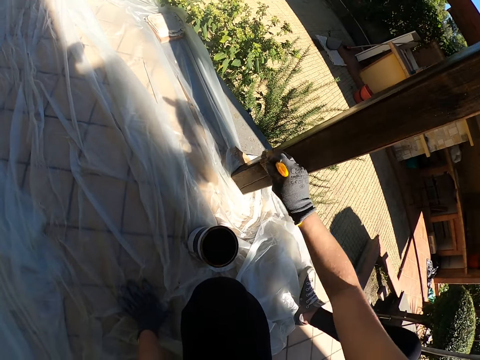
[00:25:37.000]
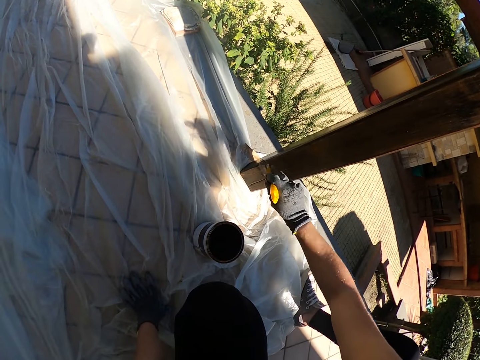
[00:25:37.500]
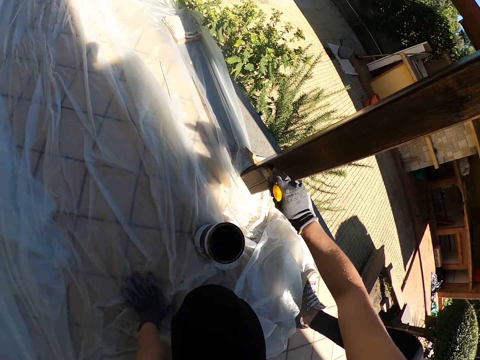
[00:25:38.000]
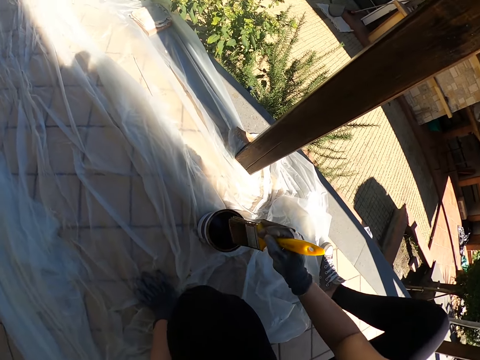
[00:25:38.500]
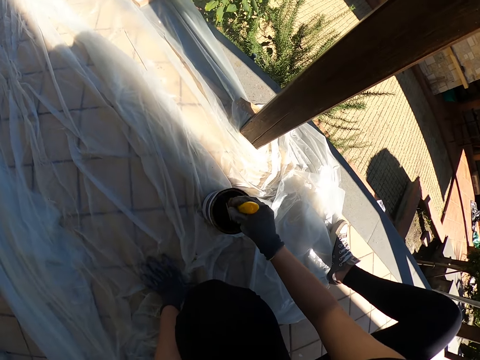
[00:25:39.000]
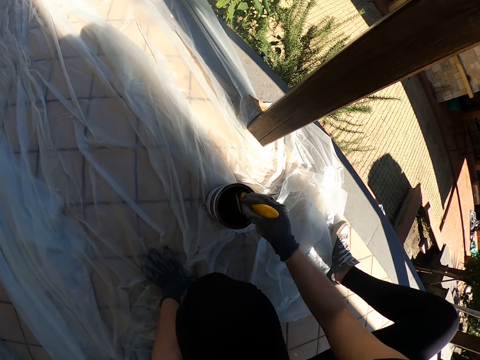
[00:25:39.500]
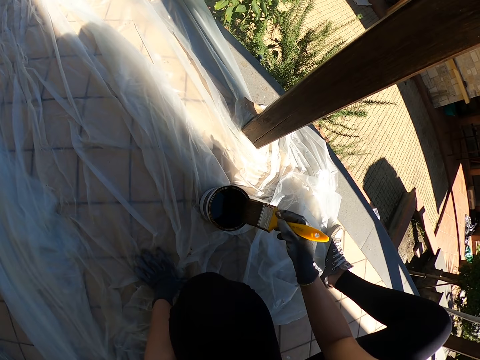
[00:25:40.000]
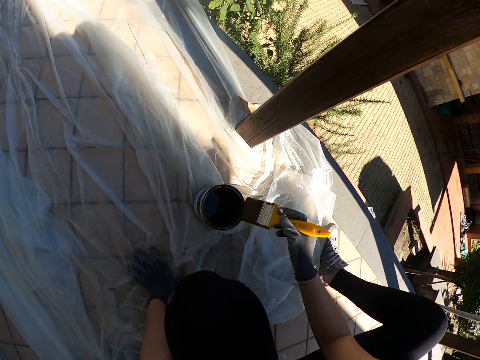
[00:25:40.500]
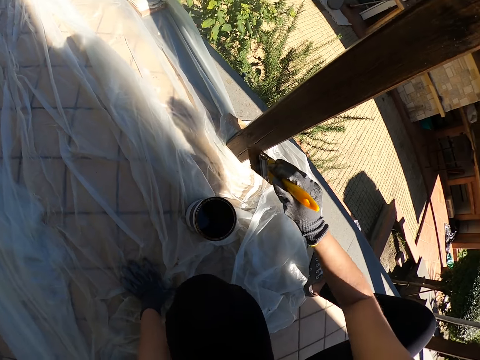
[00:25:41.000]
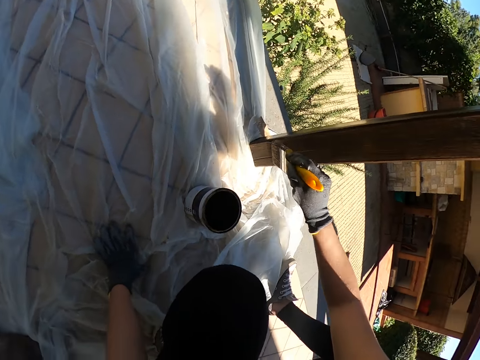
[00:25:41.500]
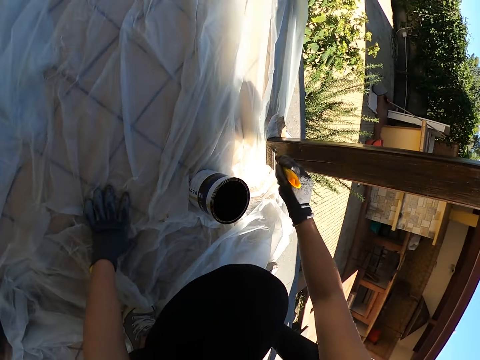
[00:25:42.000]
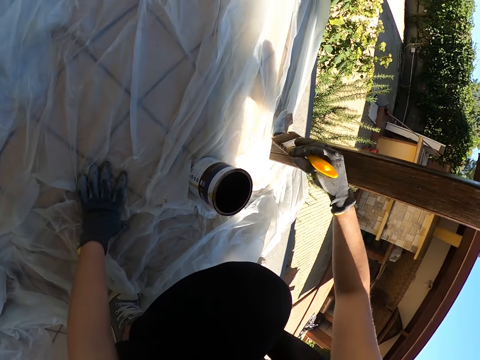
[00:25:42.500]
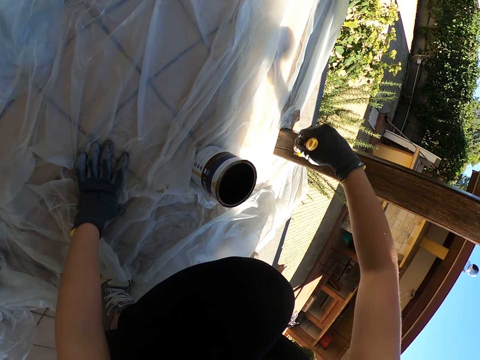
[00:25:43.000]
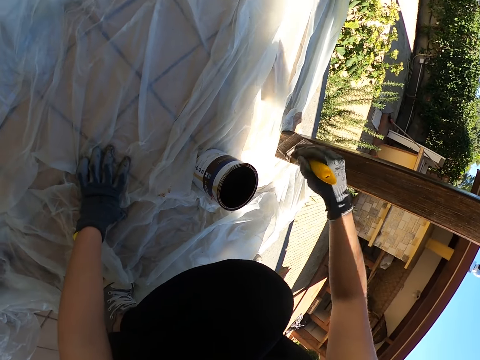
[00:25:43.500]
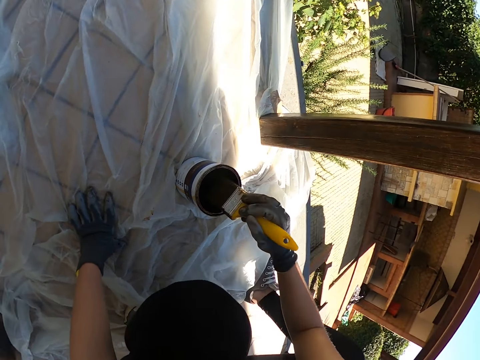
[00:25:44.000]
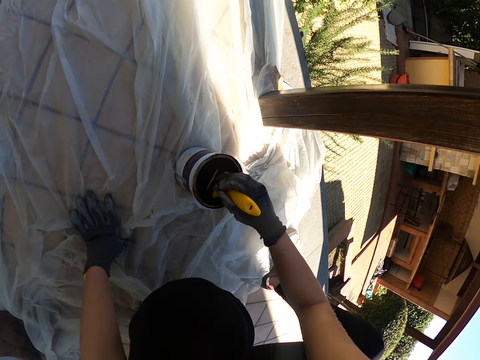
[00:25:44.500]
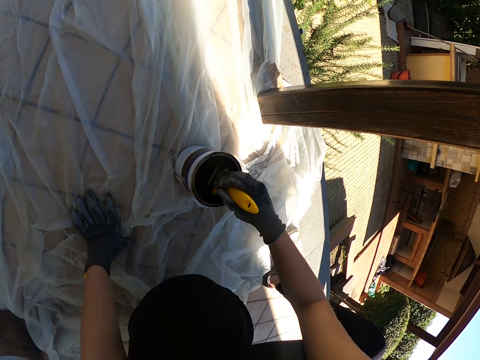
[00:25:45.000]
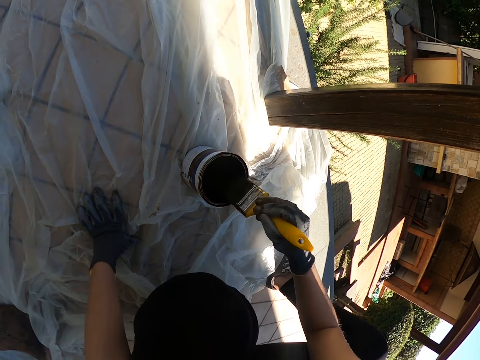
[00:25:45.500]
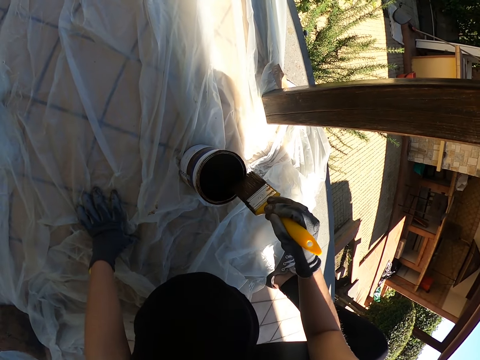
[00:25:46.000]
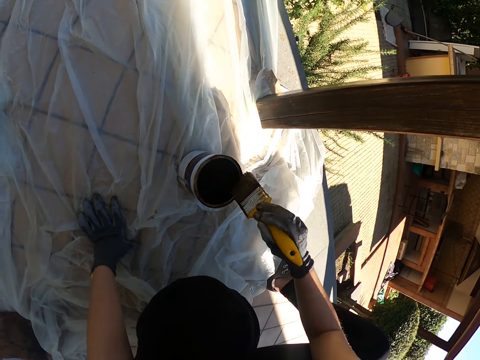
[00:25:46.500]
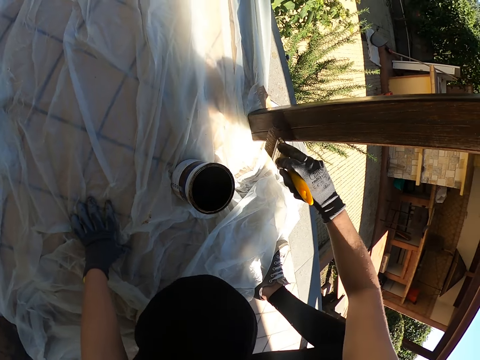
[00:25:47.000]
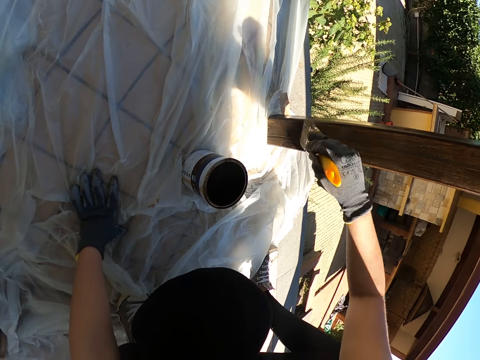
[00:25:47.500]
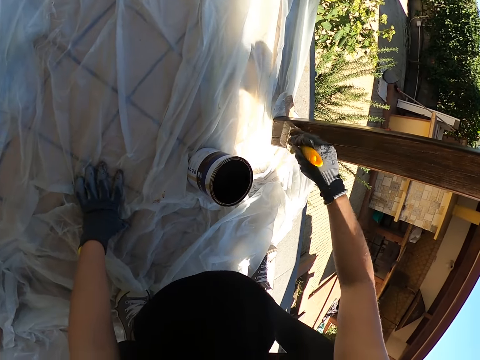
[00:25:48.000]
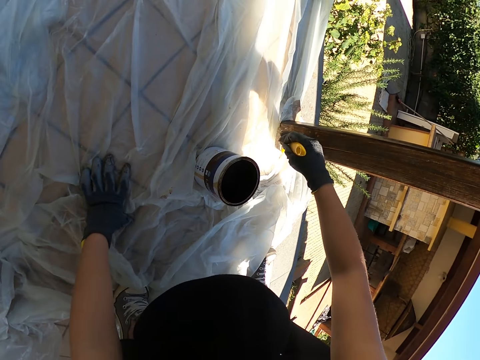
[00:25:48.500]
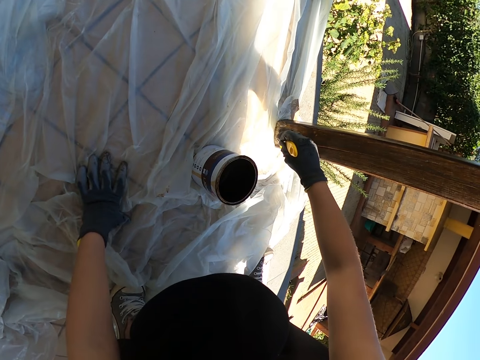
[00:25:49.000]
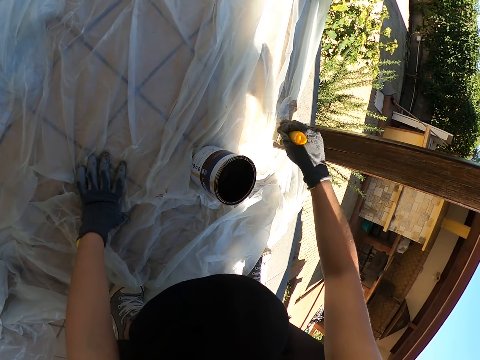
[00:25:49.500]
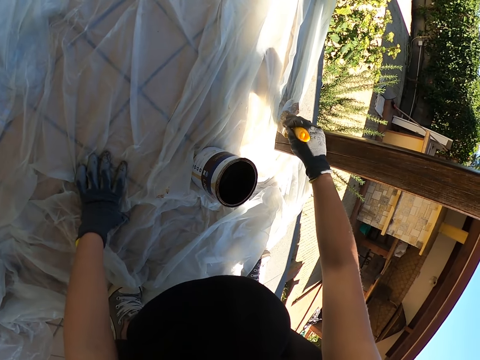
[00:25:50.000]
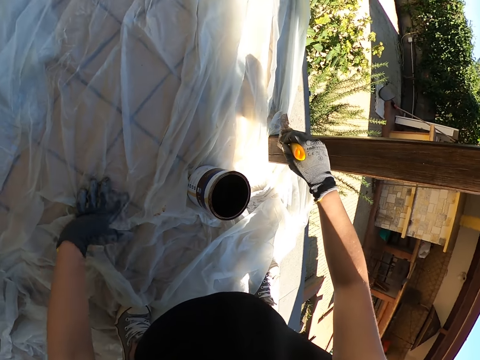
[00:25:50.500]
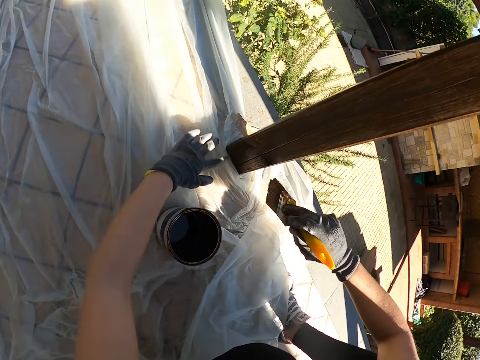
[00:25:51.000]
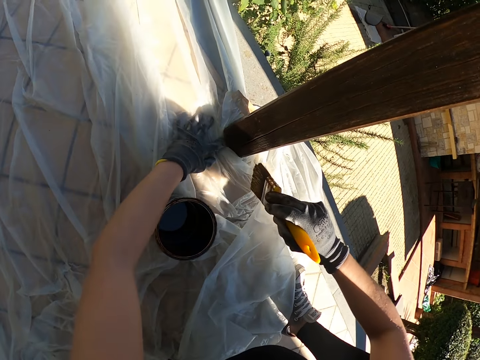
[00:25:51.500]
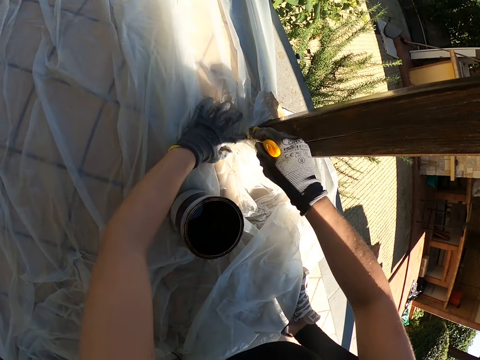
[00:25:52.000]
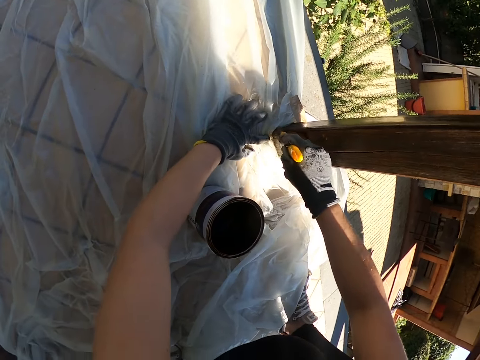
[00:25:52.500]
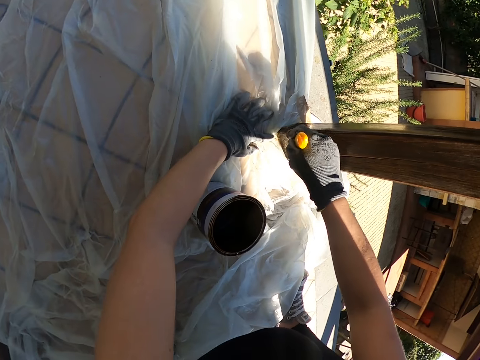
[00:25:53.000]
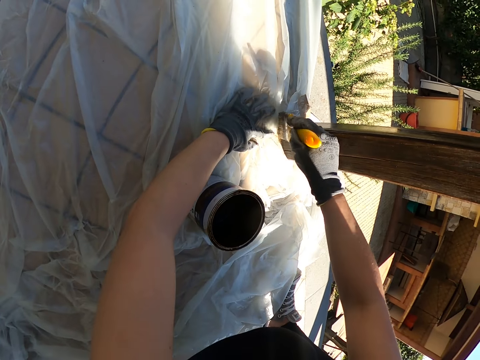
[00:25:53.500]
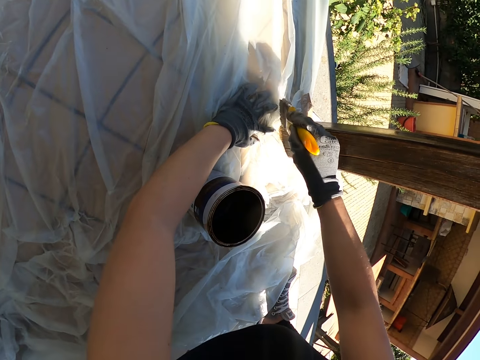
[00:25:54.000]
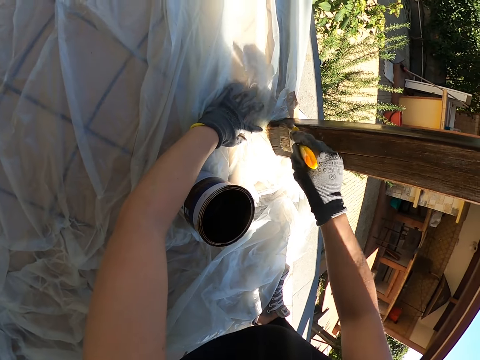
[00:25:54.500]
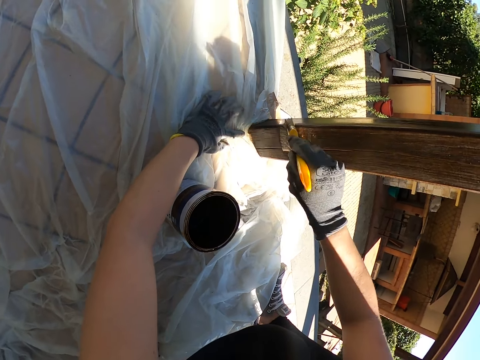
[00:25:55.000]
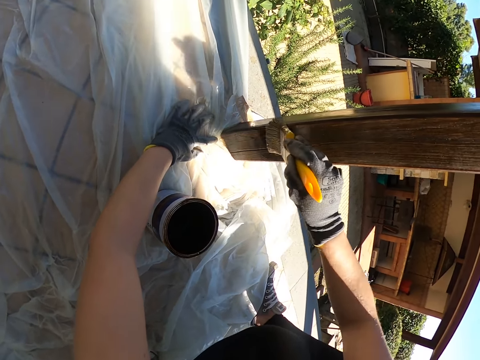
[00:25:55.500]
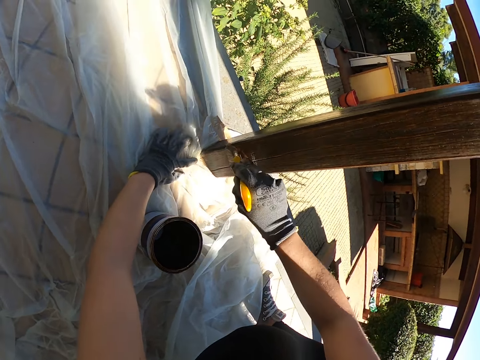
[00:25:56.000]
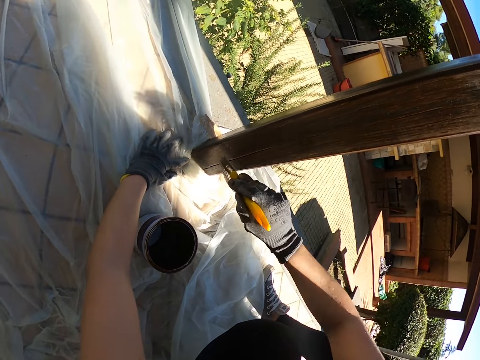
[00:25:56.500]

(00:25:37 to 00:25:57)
The camera wearer dips the paint brush inside the can of paint. They clean the paint brush on the edge of the can. They paint the wooden balcony rail with the paint brush. They dip the paint brush inside the can of paint. They clean the paint brush on the edge of the can. They paint the wooden balcony rail with the paint brush. They adjust the nylon on the floor. They paint the wooden balcony rail with the paint brush.

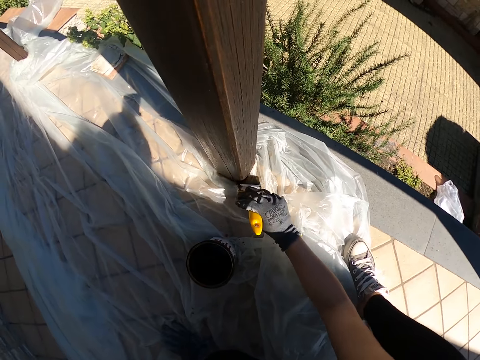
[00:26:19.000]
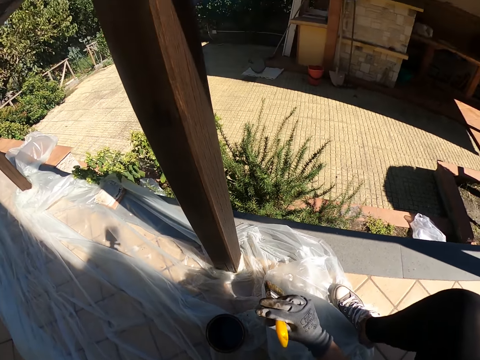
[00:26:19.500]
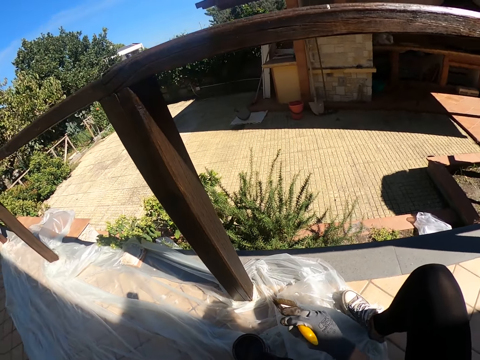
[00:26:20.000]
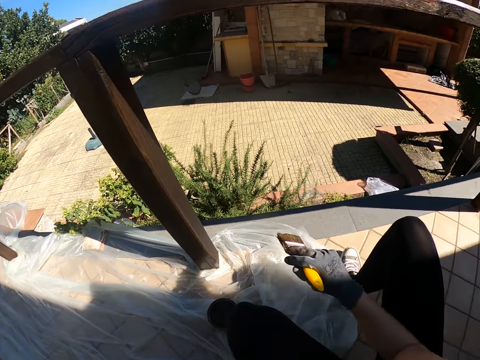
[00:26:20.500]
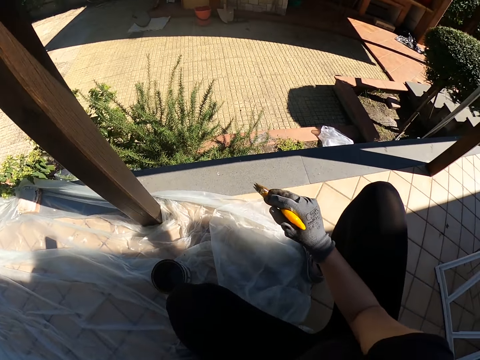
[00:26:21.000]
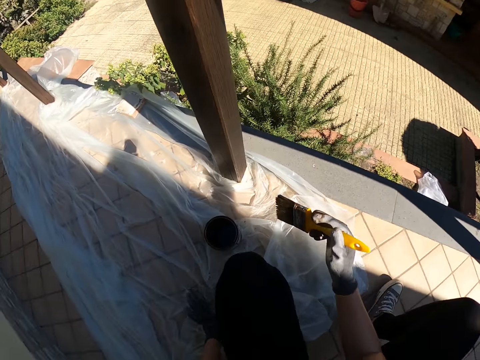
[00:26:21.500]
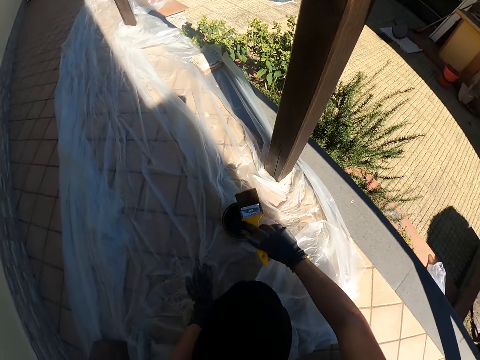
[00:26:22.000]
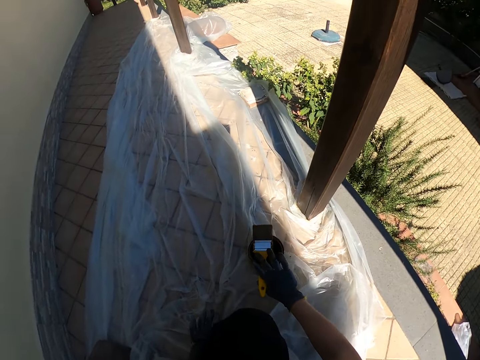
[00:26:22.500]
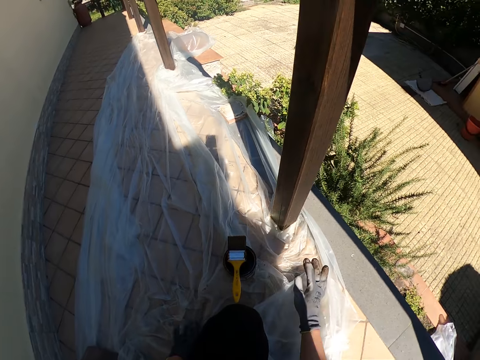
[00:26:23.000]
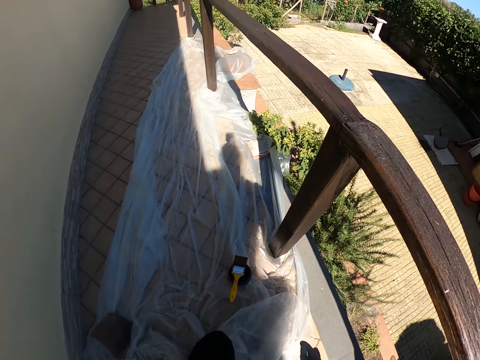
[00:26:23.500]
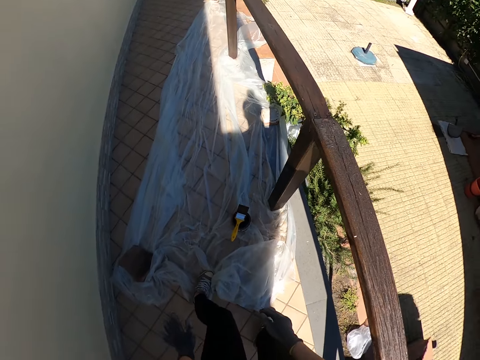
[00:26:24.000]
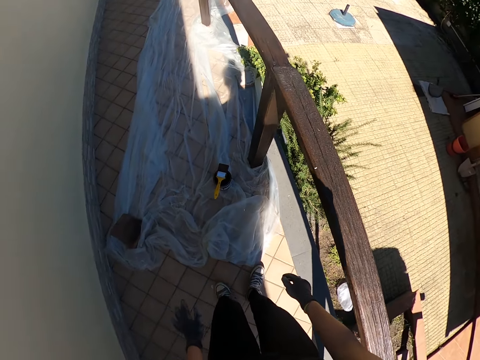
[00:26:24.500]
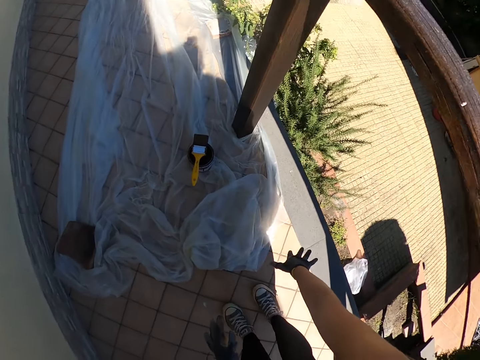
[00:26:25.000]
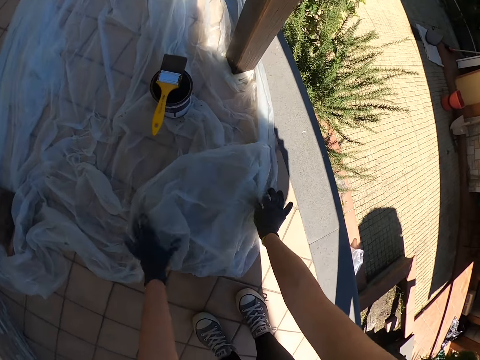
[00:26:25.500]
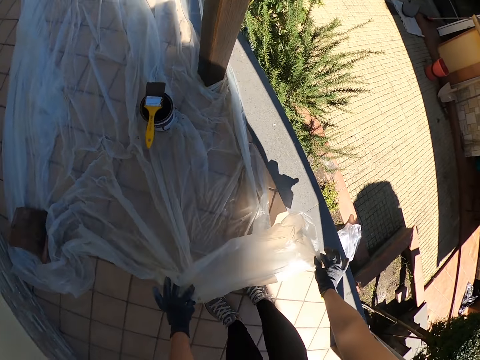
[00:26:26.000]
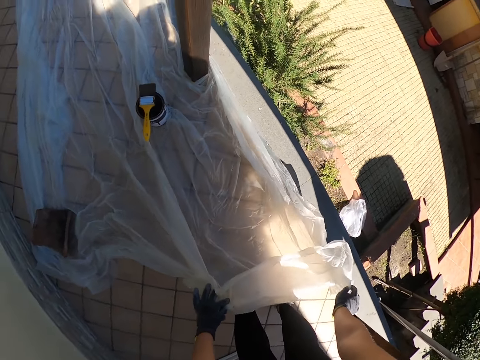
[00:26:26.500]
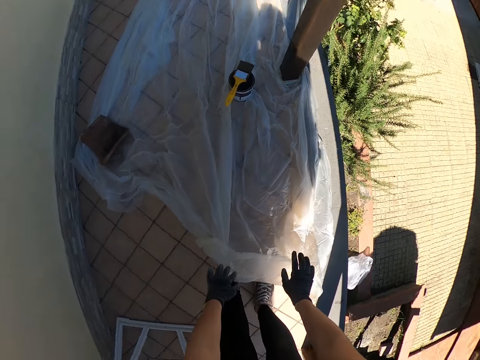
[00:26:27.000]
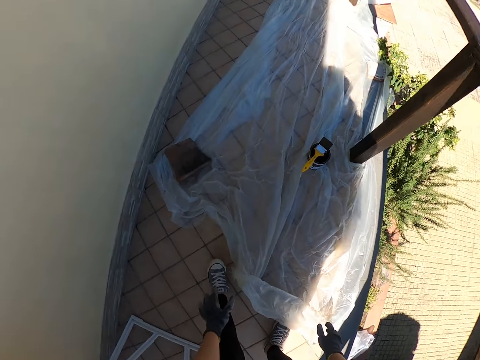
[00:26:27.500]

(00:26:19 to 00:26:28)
The camera wearer moves on his knees. He drops the paint brush on the can of paint. He stands up. He spreads the nylon on the floor. He pulls the polythene paper from the floor.
